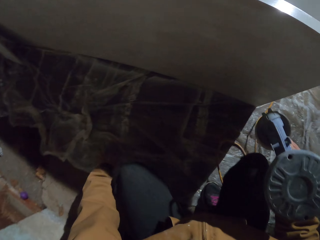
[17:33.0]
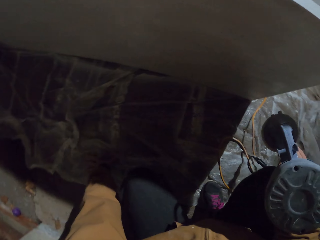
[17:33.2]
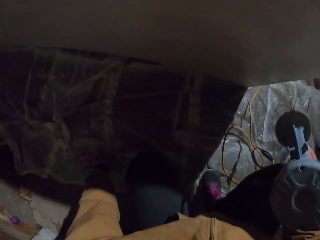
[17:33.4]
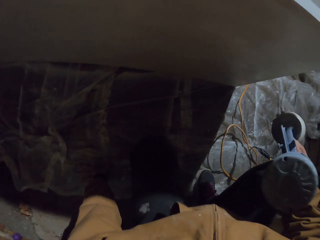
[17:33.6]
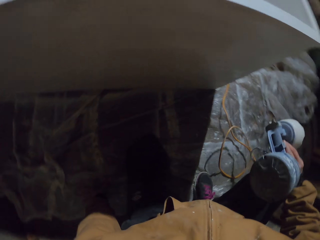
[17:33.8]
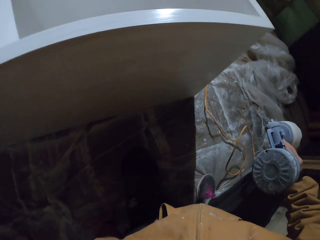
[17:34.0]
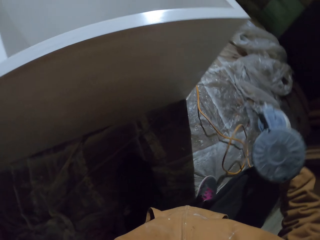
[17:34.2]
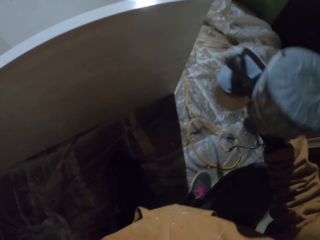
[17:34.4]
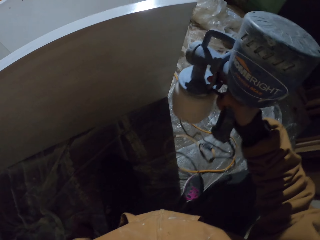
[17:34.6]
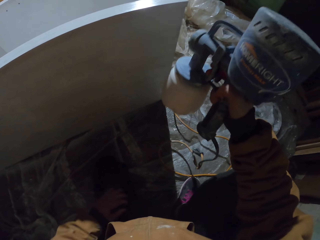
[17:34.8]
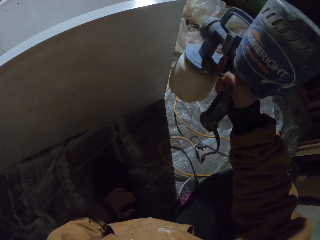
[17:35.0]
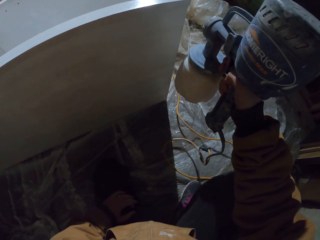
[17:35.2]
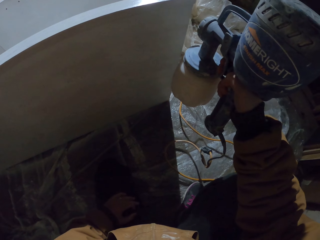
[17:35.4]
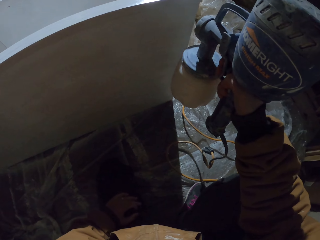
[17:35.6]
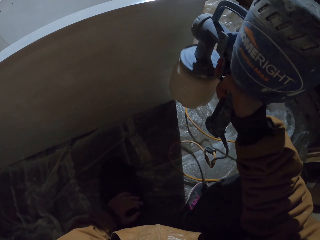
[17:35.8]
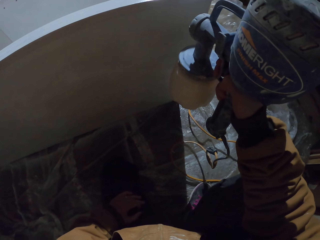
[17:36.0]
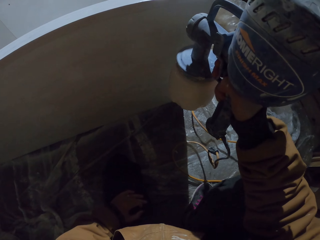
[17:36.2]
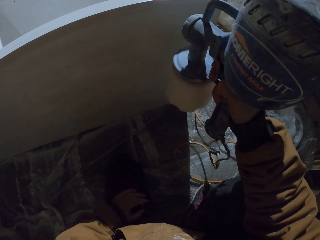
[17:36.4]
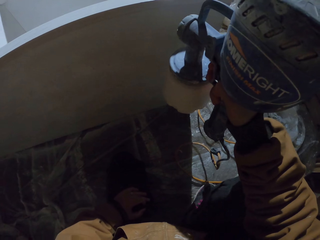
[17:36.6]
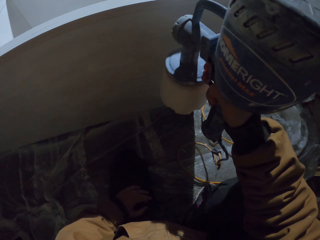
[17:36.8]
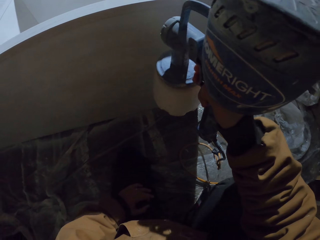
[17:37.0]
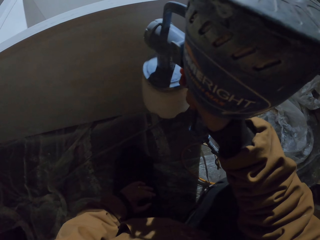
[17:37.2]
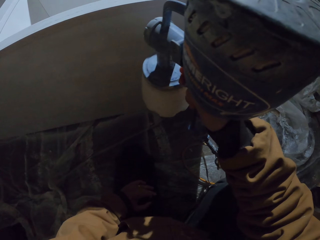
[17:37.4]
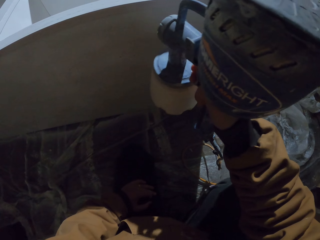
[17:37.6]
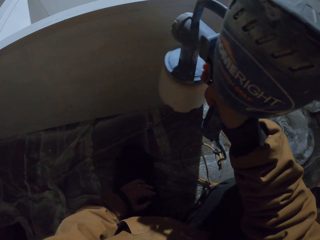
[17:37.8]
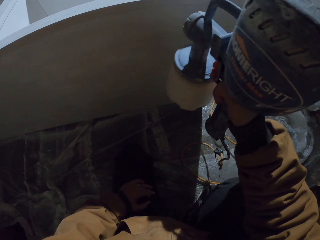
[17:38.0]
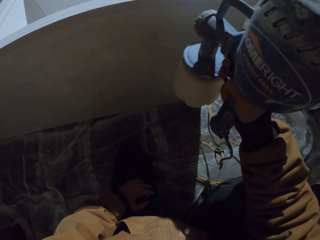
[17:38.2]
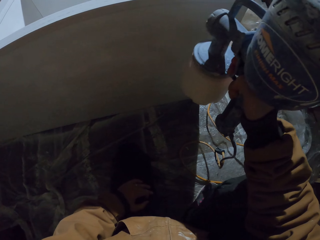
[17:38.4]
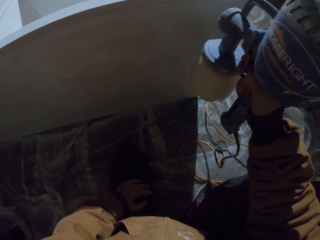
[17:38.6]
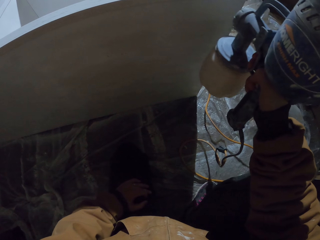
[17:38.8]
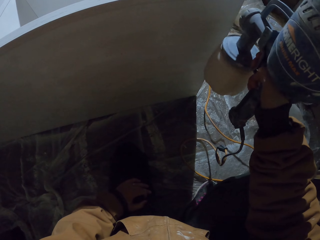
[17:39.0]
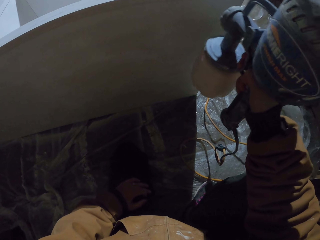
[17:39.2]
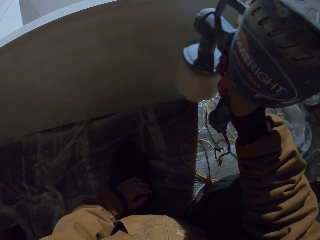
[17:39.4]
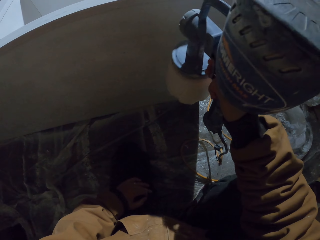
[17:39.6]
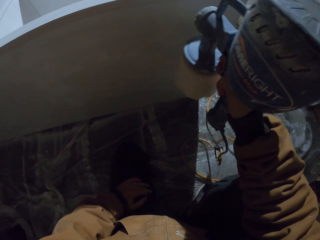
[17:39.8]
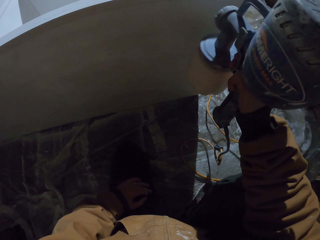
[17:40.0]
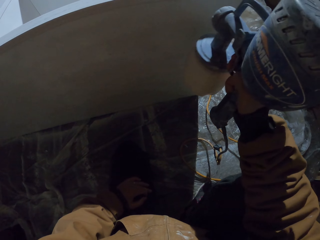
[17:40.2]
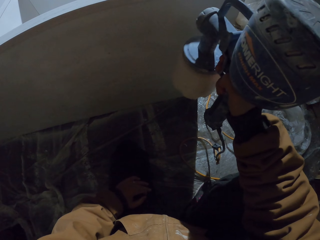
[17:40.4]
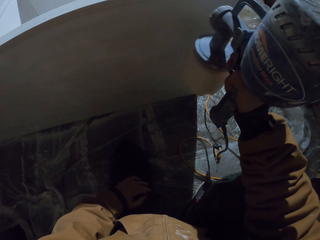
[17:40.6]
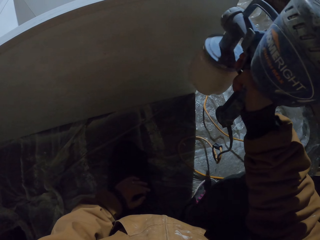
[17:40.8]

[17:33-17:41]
The camera wearer holds the ground with the left hand. They paint with a paint spray gun.

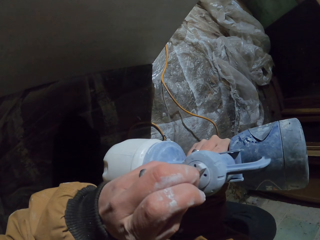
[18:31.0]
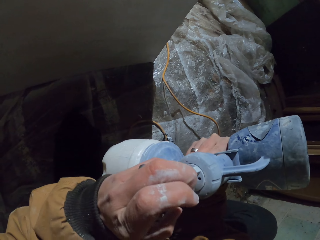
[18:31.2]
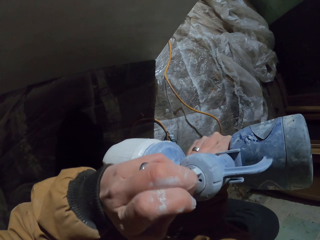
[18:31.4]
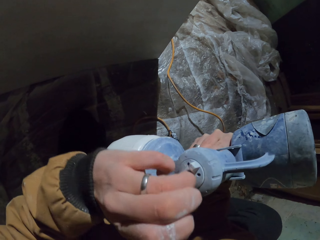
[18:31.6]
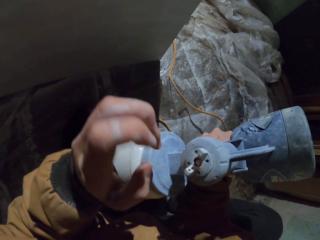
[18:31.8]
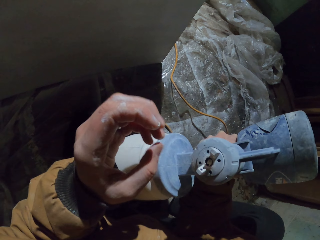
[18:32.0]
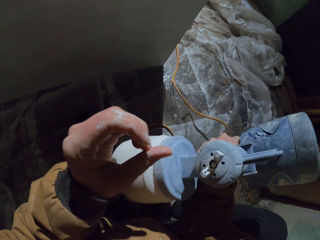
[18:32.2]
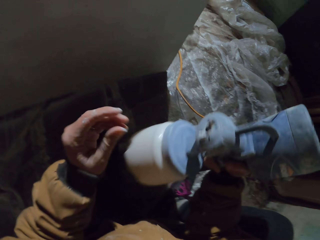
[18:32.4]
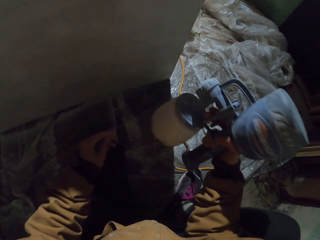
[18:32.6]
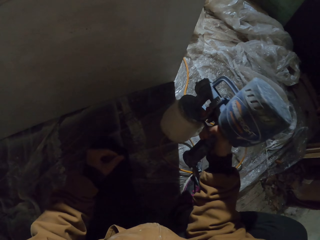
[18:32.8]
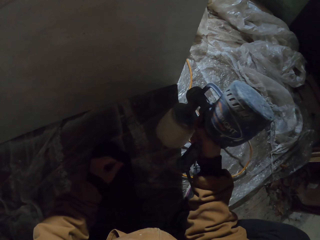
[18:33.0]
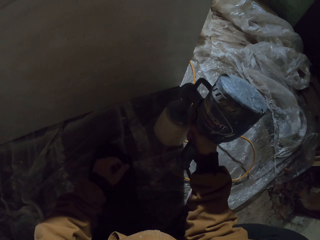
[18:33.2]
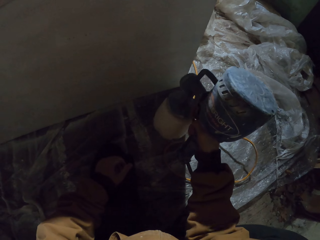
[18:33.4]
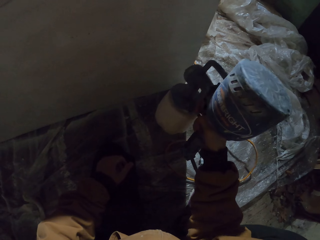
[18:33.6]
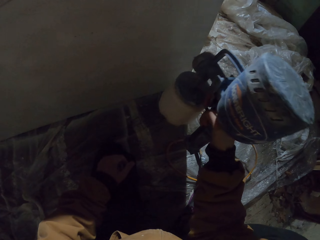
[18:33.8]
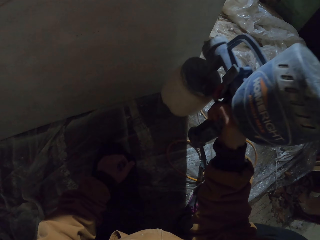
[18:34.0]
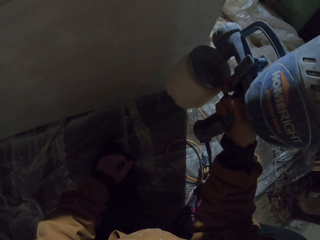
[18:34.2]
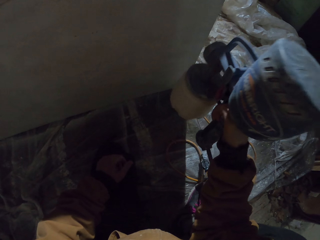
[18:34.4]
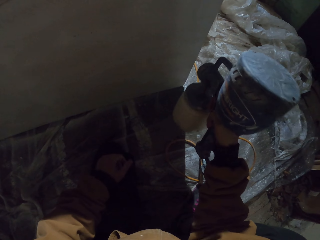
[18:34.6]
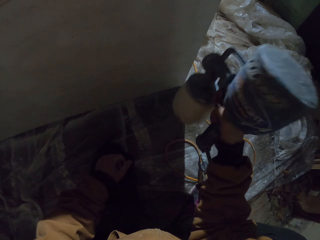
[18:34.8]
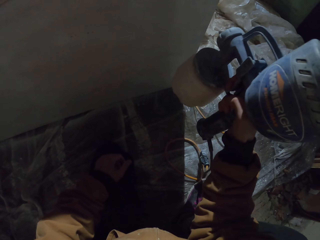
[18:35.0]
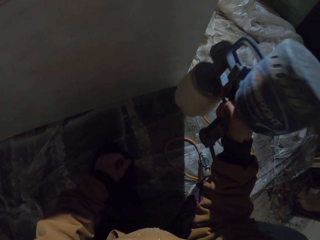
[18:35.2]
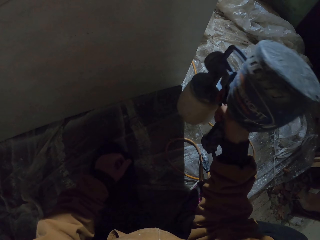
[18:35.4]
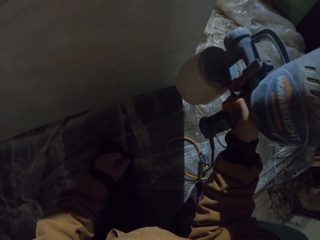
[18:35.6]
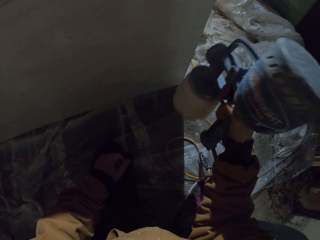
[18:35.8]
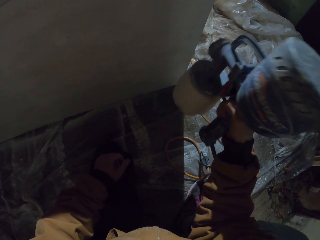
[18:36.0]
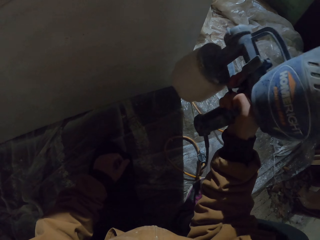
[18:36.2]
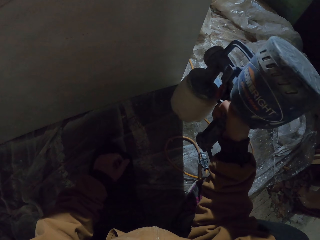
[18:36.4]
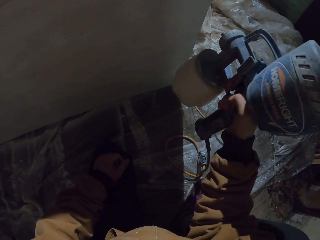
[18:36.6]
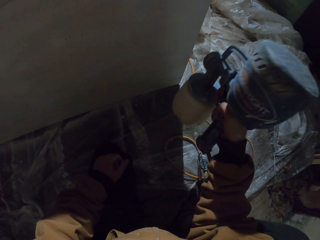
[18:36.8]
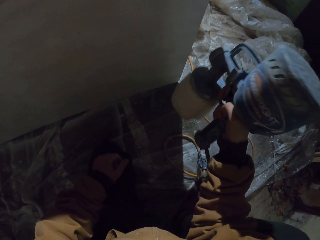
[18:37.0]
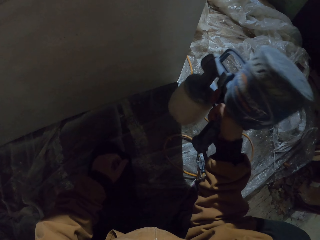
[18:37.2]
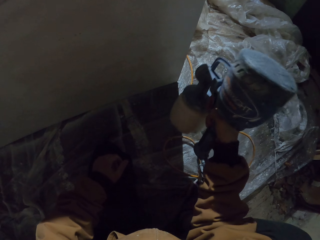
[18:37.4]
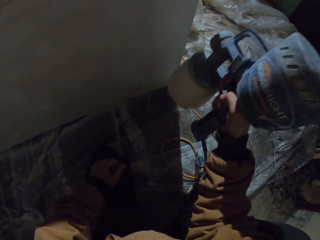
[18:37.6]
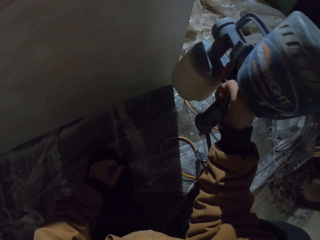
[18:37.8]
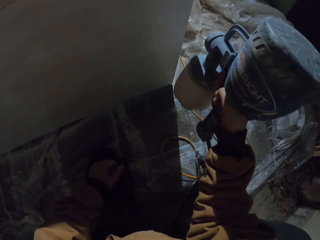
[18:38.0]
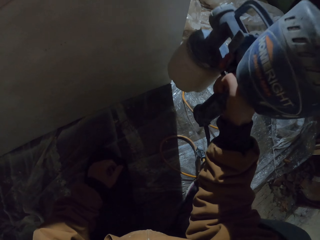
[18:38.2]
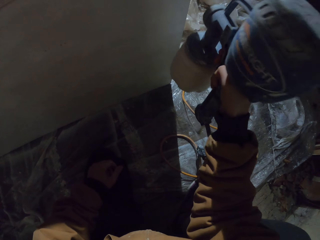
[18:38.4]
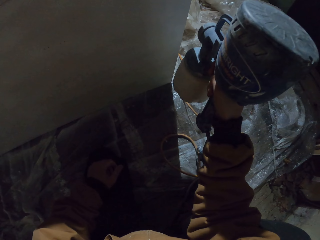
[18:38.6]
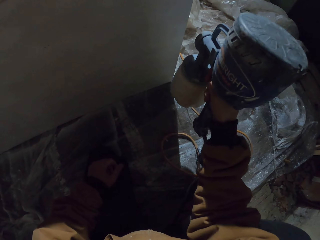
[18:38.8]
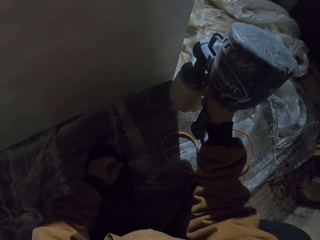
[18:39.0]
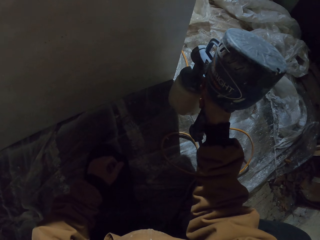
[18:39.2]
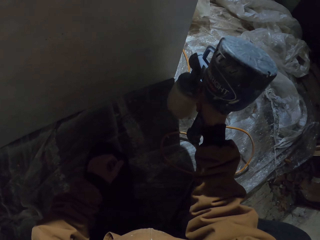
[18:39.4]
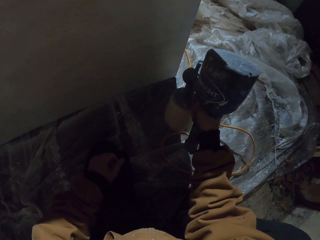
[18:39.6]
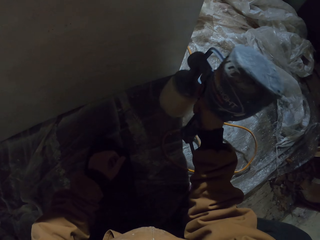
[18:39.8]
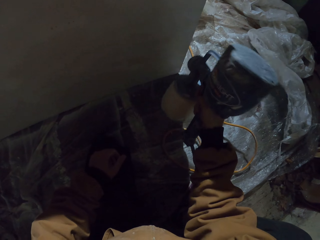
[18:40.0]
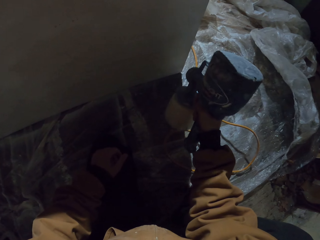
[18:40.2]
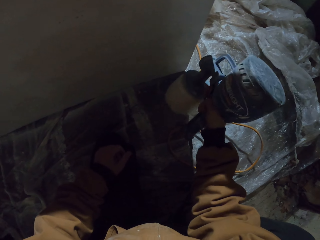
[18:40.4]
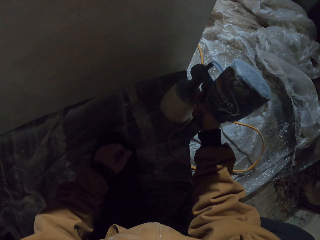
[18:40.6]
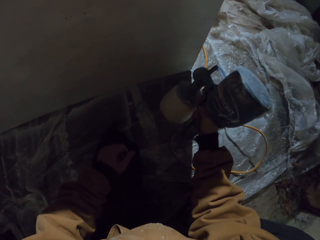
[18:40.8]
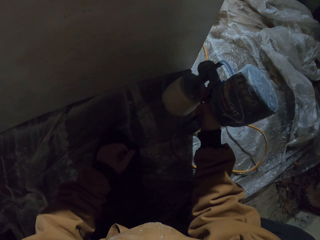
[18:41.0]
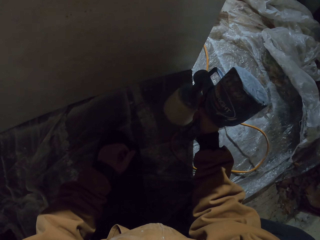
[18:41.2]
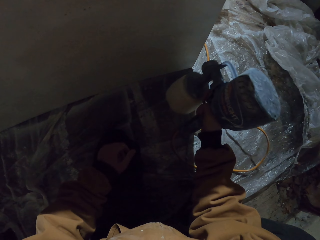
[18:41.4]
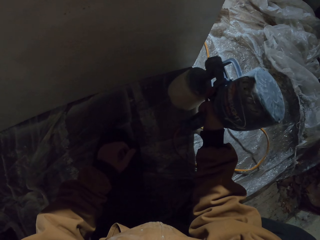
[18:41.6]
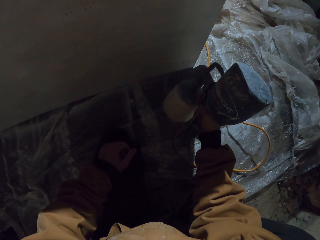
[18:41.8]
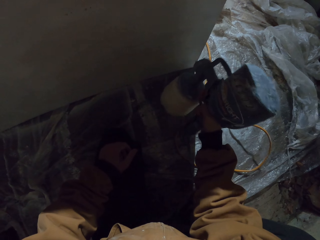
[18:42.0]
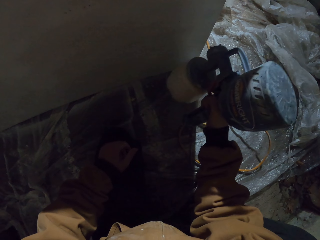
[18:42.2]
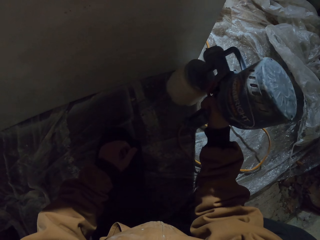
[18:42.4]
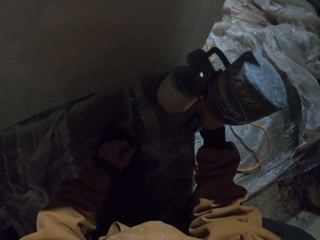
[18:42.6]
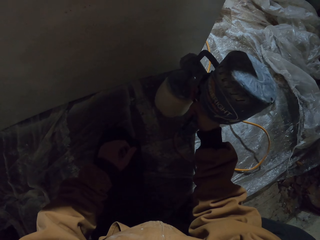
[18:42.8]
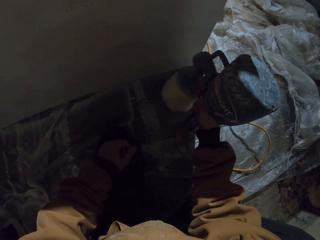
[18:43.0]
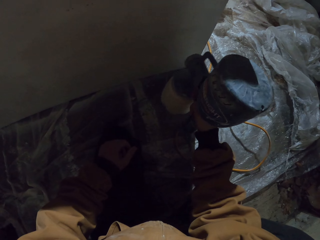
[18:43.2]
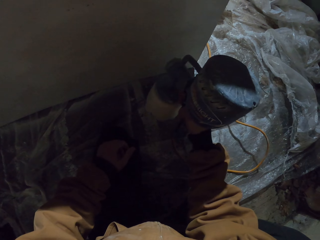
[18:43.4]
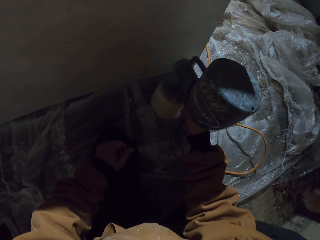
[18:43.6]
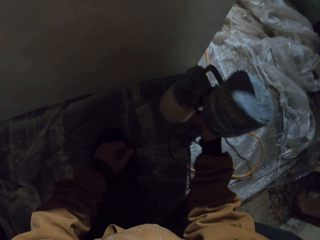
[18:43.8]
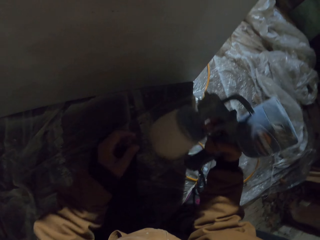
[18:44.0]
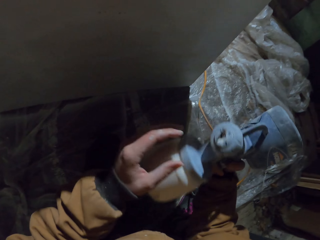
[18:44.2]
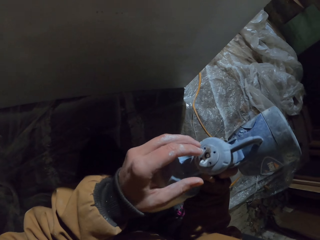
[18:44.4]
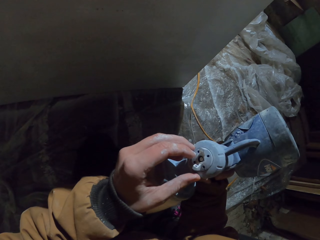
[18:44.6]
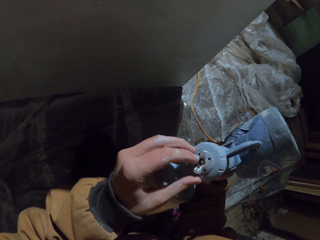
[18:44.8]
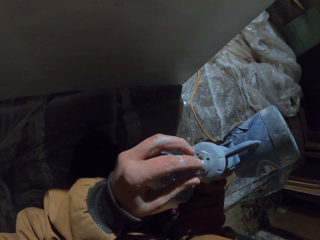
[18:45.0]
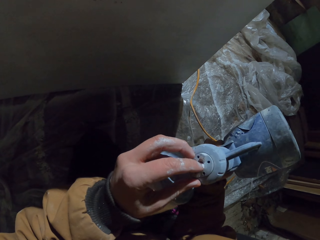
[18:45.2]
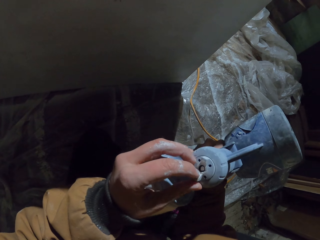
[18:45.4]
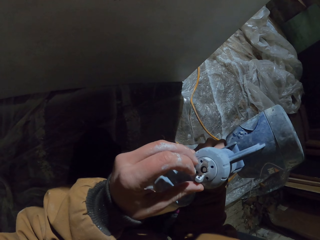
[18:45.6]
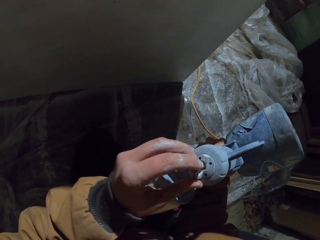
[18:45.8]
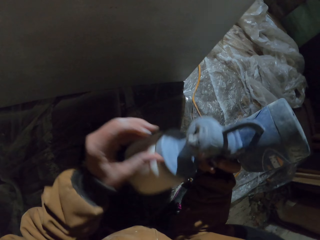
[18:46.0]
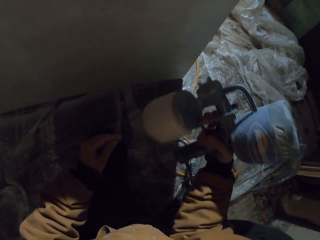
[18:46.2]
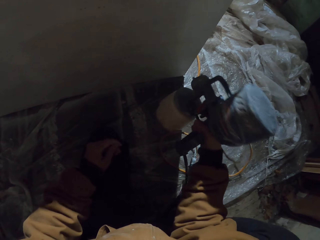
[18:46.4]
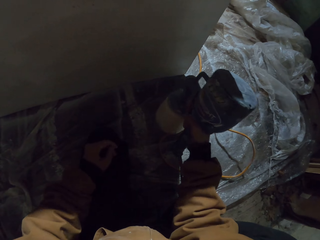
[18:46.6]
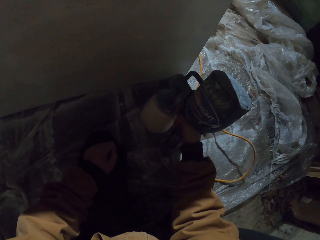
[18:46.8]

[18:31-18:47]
The camera wearer places his left hand on the paper. He paints the closet with the spray paint gun. He holds the nozzle lock ring. He removes paint from the spray paint gun's mouth. He wipes the nozzle with his finger. He places his left hand on the paper.
